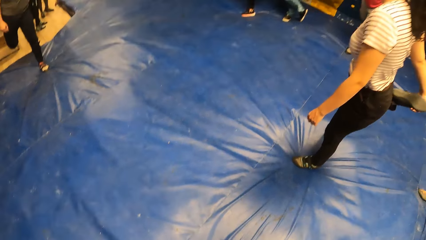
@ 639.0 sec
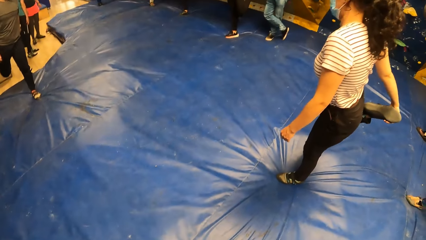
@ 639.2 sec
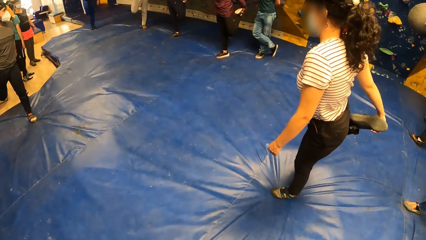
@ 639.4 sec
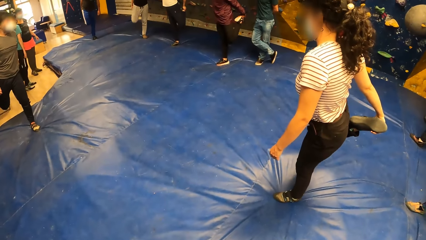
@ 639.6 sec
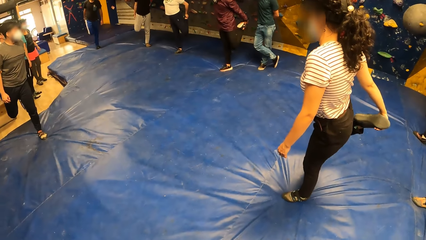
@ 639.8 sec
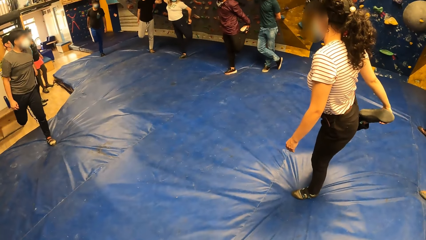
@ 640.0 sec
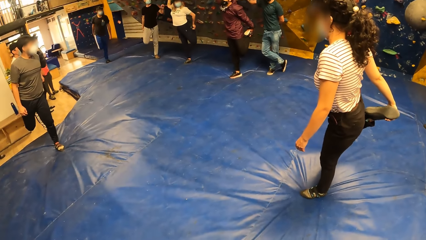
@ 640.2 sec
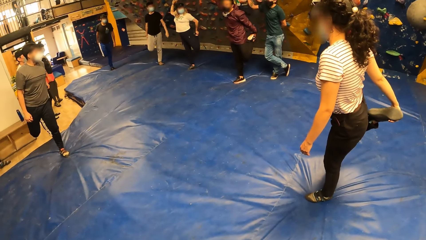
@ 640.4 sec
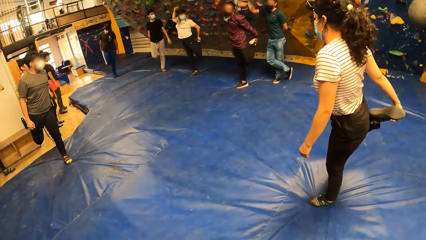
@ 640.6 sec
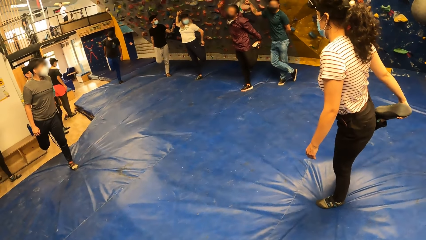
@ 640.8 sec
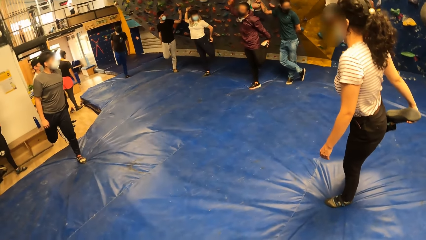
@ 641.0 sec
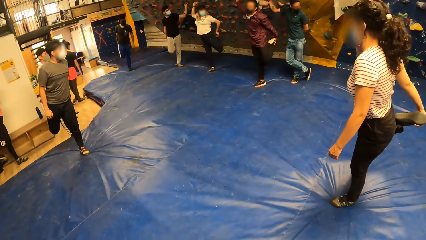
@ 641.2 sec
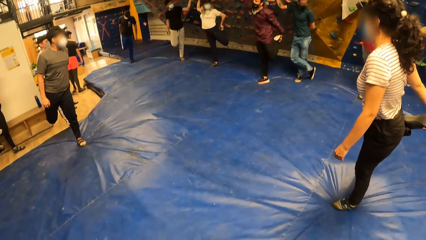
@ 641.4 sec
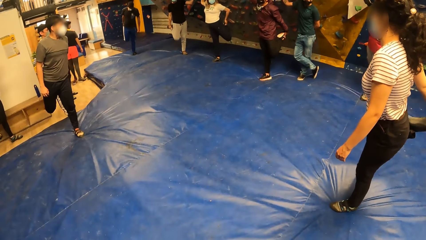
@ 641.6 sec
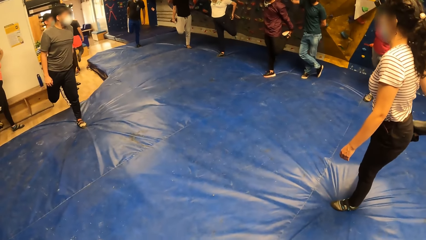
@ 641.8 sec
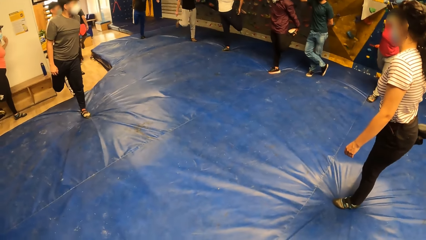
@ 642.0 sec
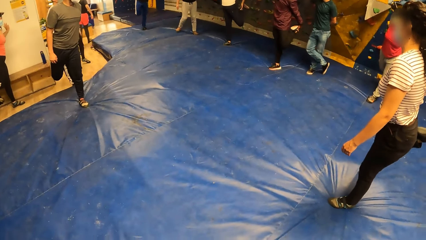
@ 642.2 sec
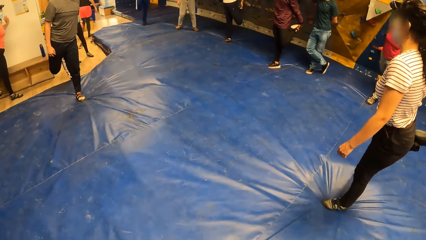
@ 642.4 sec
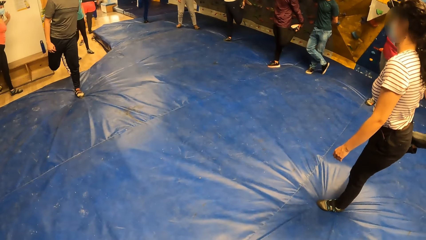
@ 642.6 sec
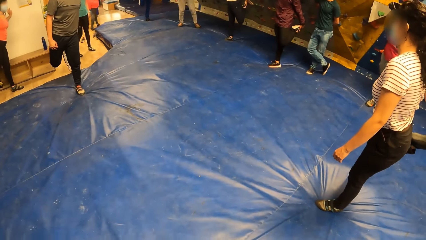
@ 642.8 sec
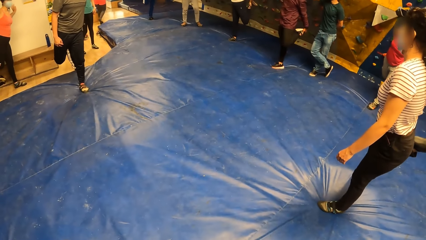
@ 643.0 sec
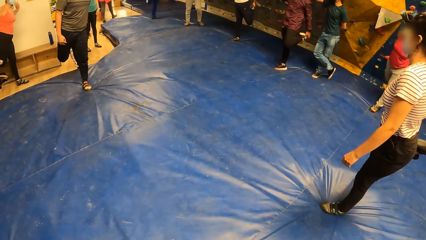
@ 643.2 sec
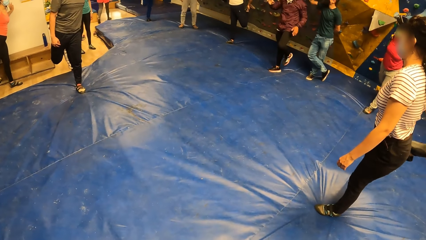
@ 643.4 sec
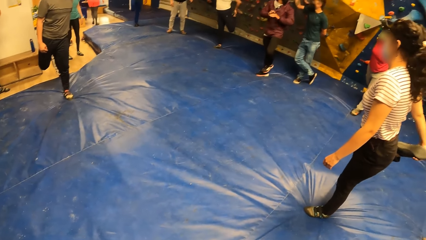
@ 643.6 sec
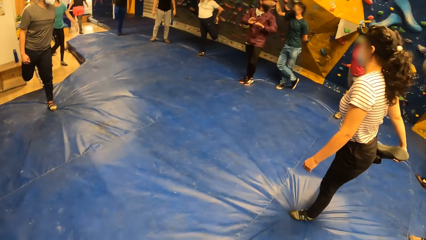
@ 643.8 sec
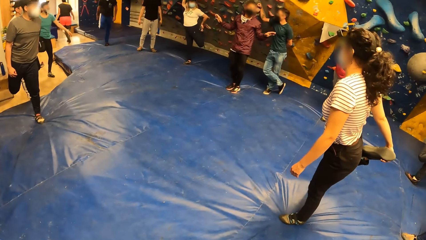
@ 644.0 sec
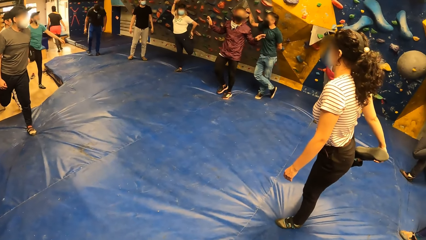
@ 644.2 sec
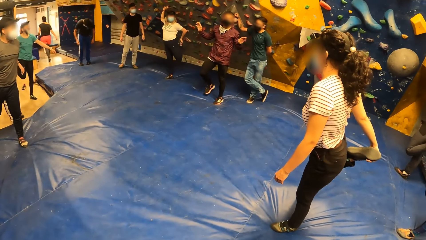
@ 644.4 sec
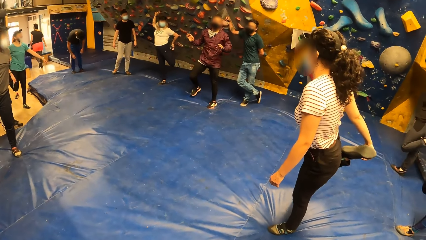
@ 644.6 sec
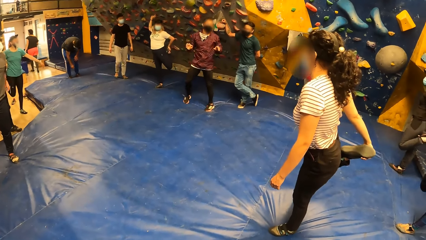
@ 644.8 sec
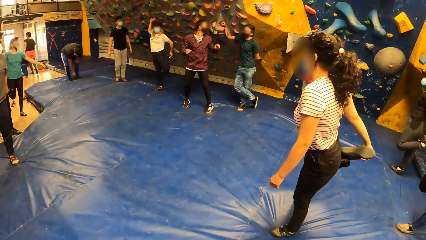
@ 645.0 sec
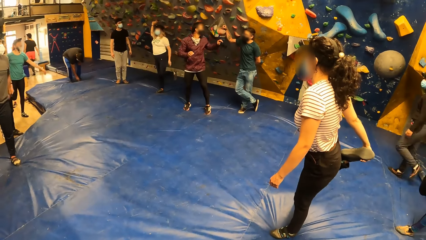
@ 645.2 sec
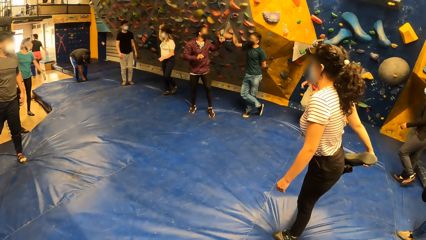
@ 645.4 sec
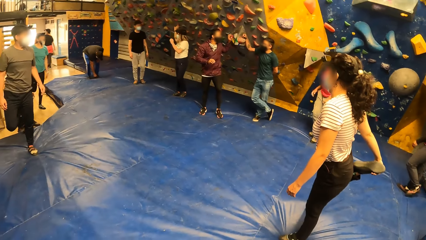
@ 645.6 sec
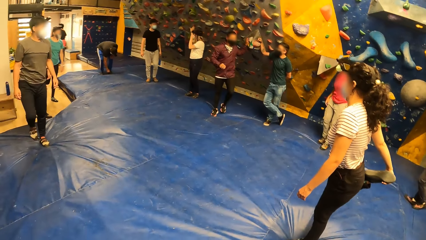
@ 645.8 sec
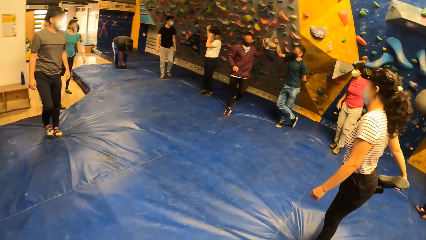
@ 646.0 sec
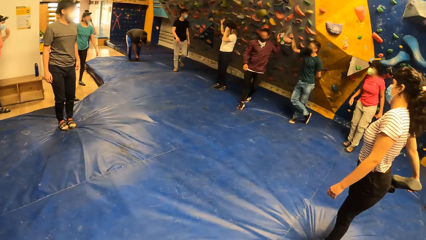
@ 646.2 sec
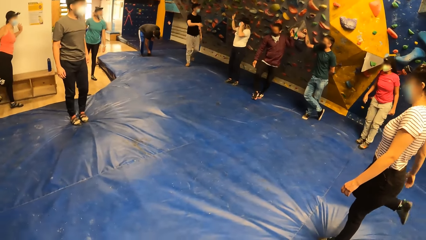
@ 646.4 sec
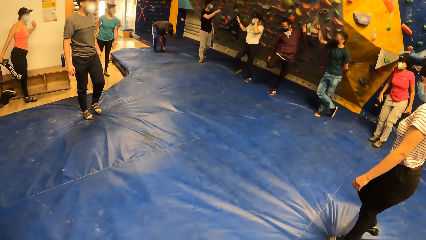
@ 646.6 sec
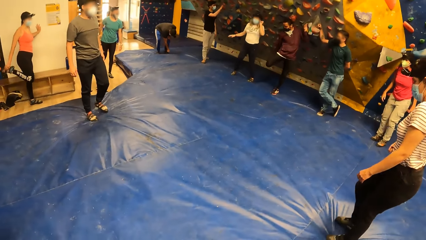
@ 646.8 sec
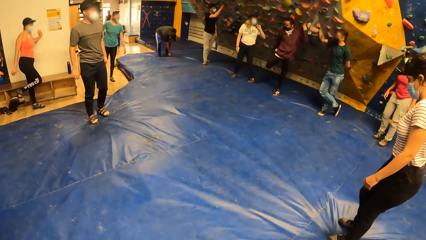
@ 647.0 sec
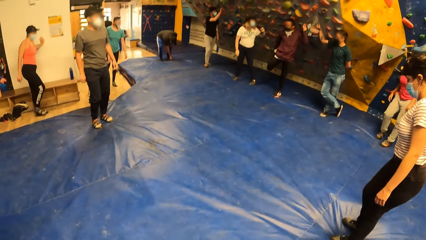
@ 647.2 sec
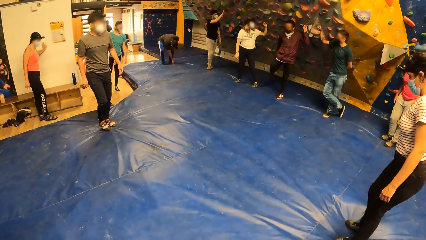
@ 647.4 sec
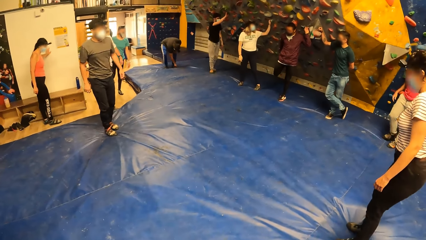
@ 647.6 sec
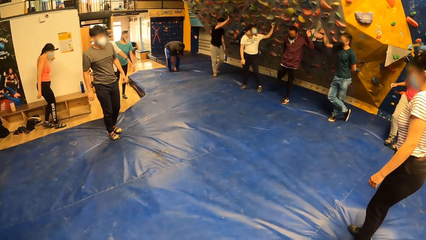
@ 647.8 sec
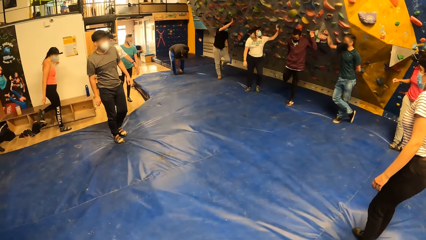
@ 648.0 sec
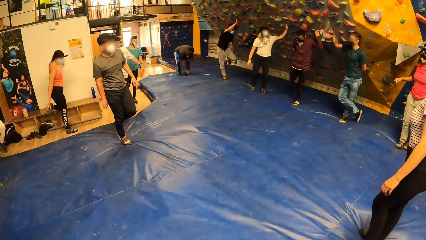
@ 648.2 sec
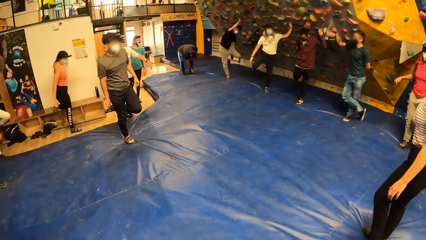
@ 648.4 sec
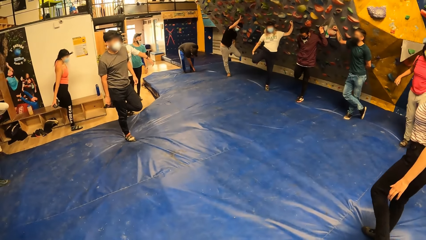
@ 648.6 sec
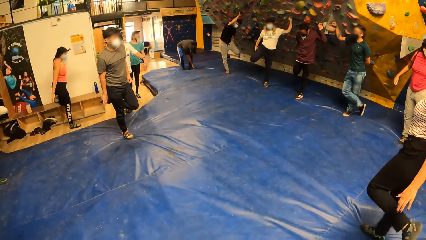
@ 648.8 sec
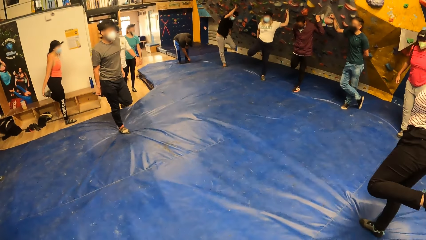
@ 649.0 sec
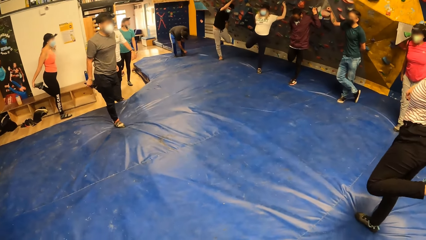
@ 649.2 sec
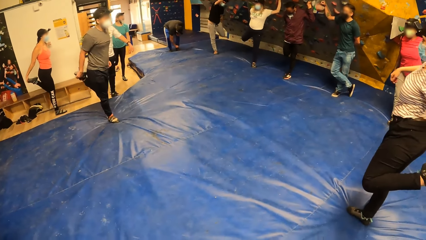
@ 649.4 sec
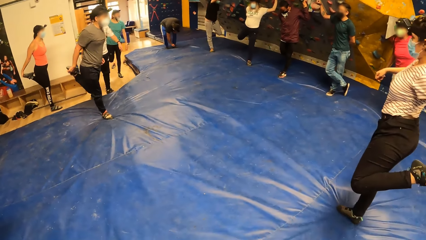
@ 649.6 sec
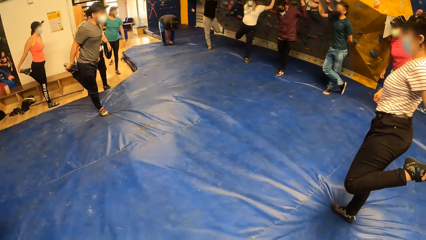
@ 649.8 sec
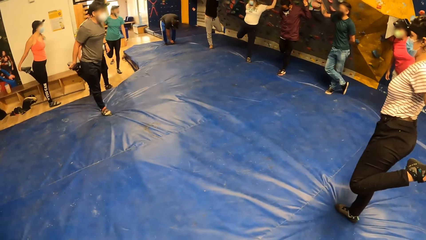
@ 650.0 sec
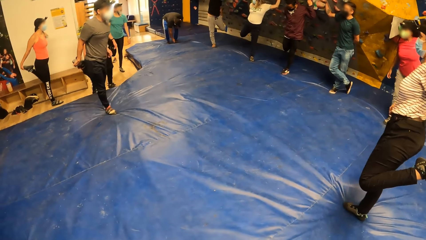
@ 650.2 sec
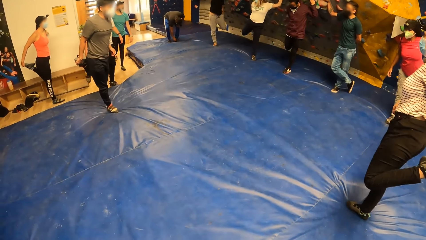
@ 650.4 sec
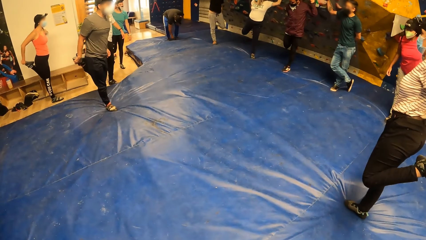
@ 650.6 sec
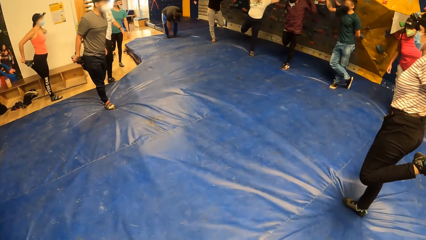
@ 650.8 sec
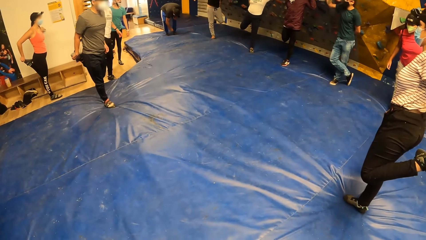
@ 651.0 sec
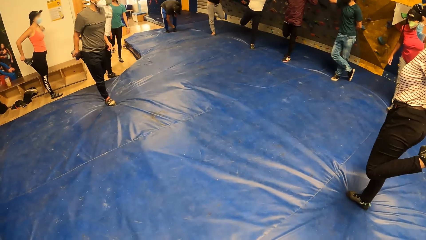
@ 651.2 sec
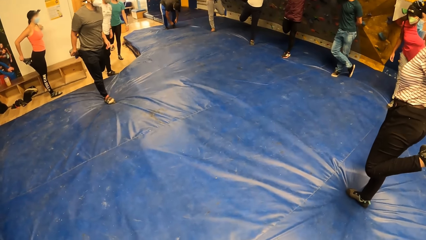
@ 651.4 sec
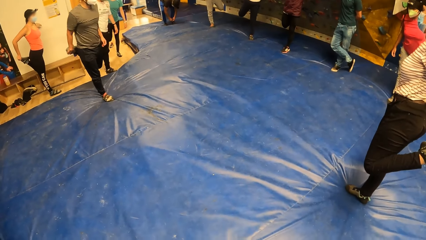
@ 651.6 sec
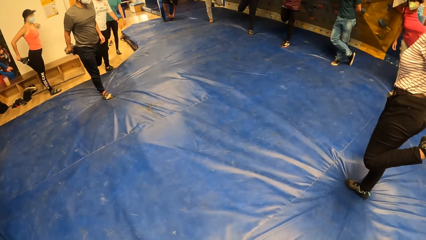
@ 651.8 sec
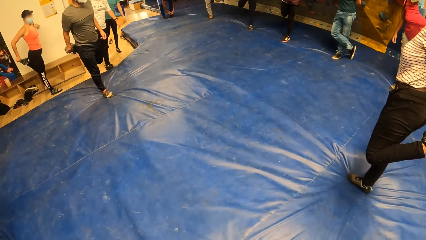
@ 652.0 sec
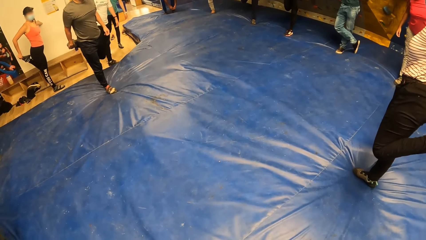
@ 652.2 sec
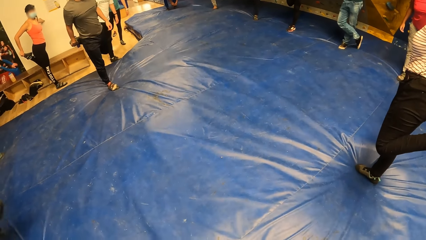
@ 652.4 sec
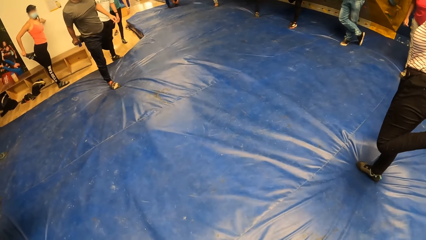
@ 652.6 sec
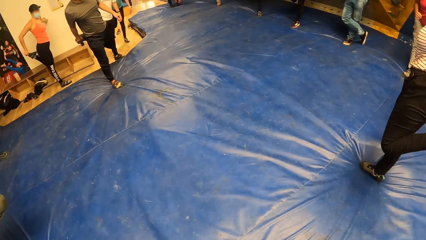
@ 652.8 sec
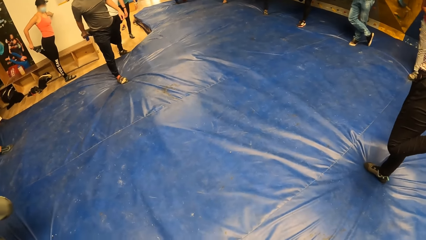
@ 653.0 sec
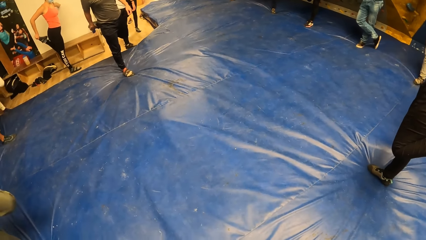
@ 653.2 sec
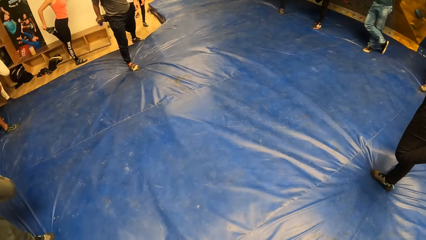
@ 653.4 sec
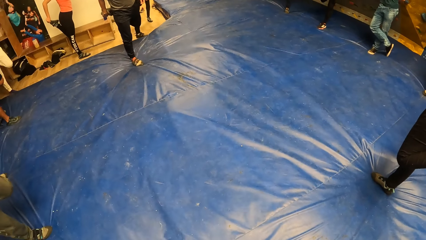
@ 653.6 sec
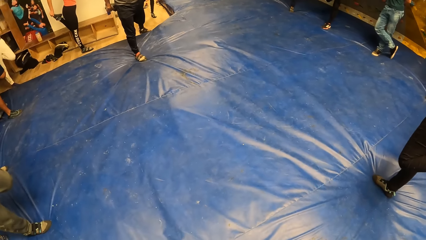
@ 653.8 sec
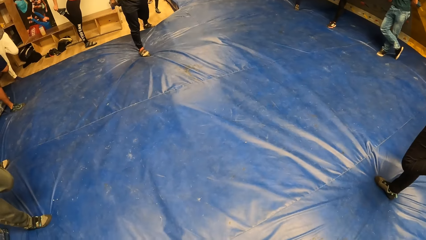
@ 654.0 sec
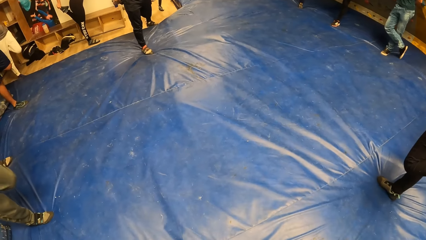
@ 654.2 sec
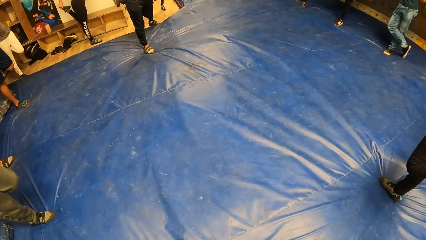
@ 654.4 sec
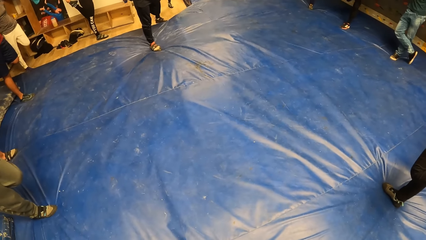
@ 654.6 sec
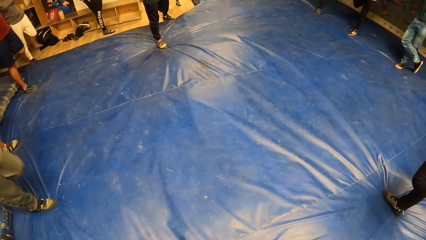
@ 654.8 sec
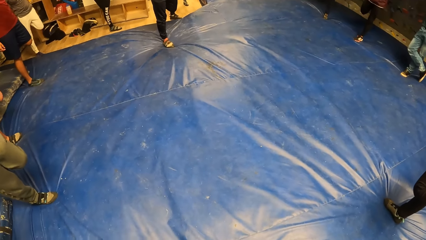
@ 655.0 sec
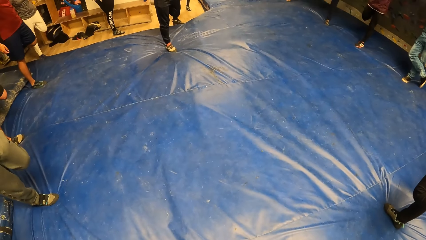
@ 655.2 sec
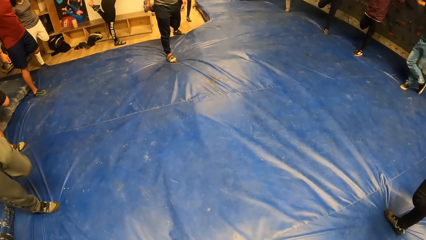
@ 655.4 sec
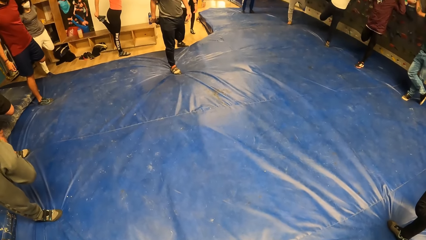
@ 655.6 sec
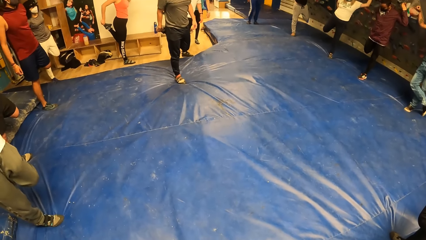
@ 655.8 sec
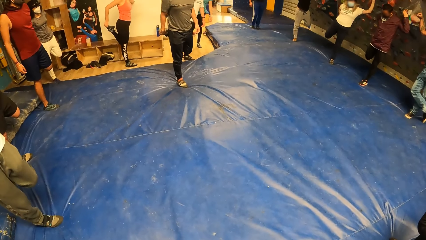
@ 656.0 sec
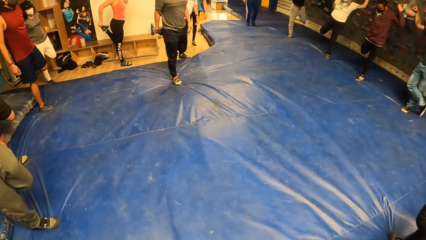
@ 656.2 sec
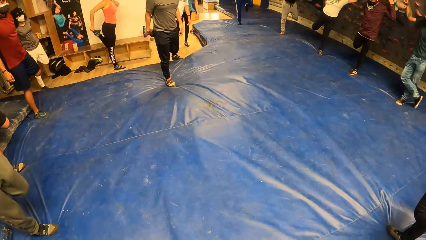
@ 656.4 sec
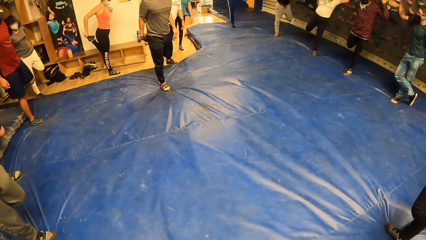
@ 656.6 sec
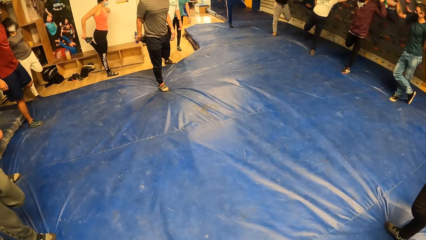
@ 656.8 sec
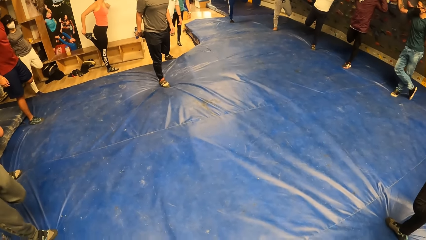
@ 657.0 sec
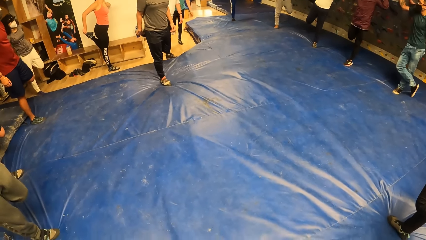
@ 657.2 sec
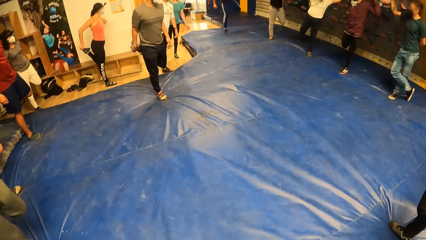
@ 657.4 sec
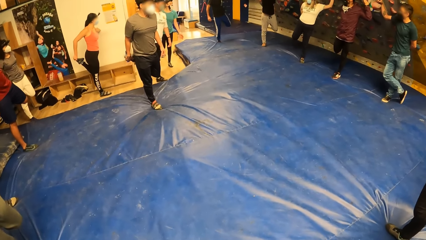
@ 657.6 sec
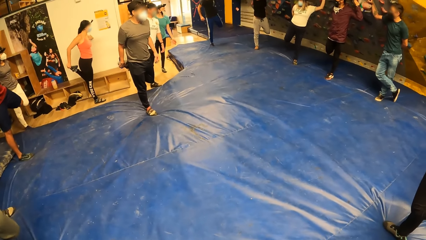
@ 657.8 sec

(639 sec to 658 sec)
A woman holds her right leg with her right hand. A man drops the leg. The man touches a climbing hold with his left hand. The man holds the leg backwards. The camera wearer performs a leg stretching exercise with the group of people.
